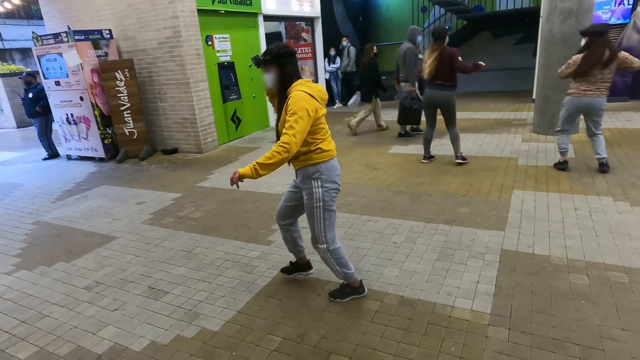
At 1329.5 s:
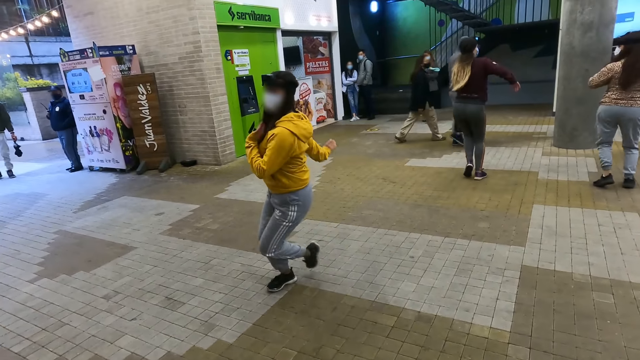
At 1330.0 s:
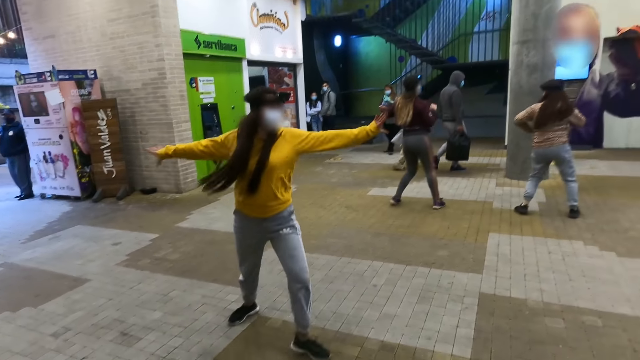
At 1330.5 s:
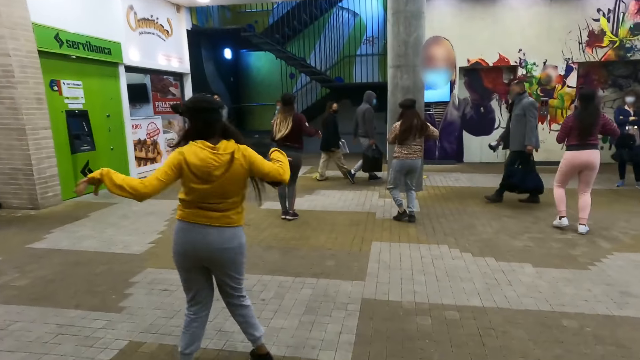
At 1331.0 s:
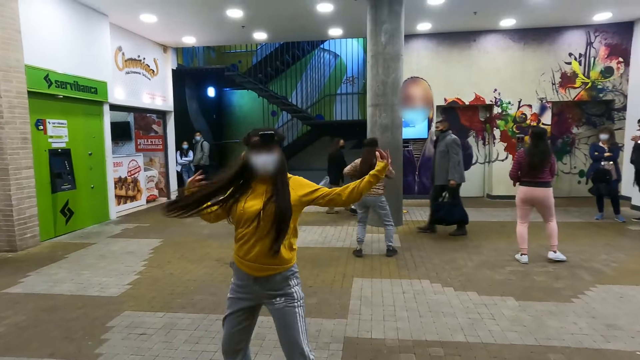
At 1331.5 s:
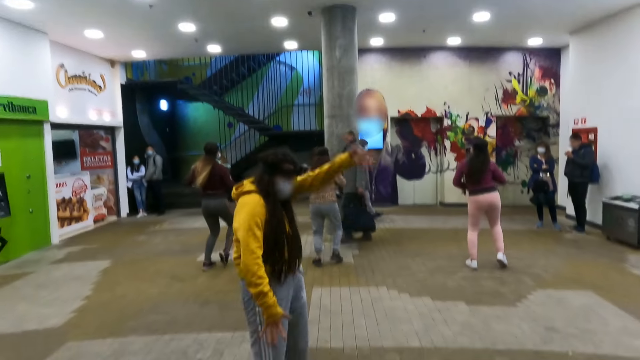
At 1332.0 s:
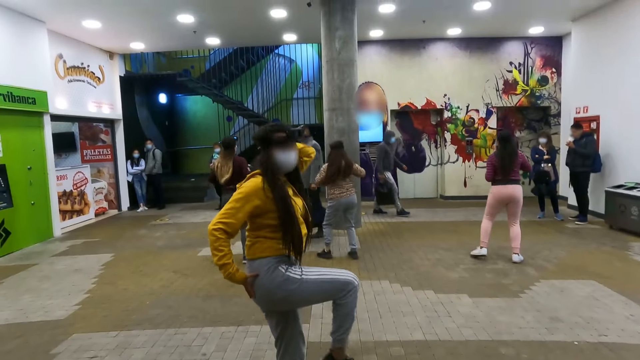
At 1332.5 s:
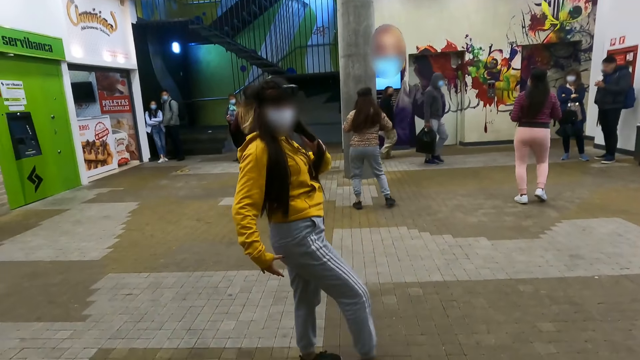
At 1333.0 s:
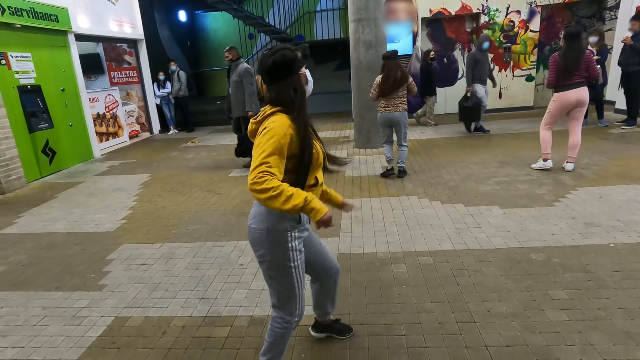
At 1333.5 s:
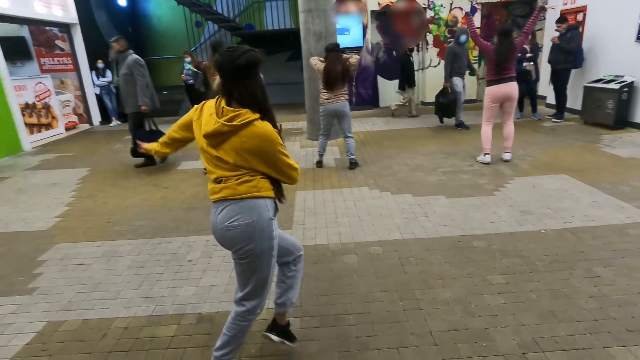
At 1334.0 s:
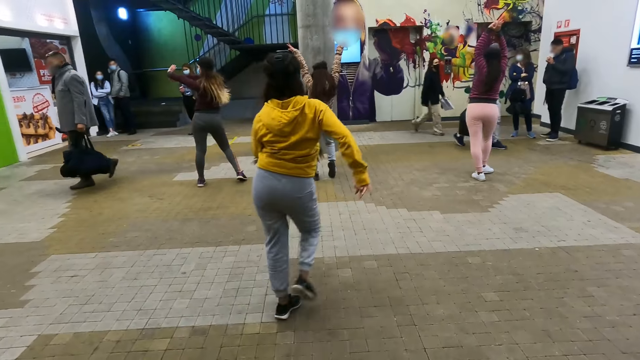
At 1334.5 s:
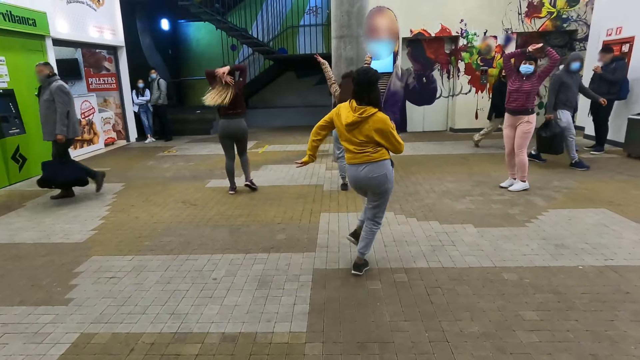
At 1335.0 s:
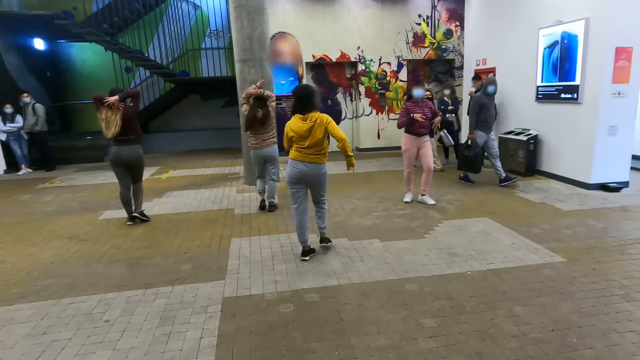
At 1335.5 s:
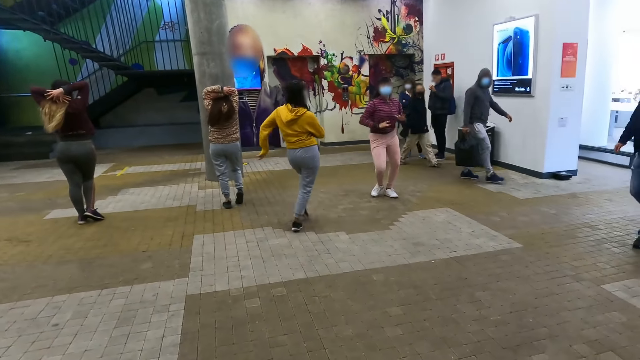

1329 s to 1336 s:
The camera wearer looks left. They look forward.

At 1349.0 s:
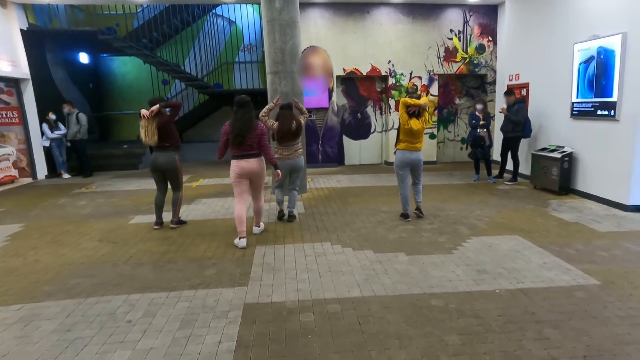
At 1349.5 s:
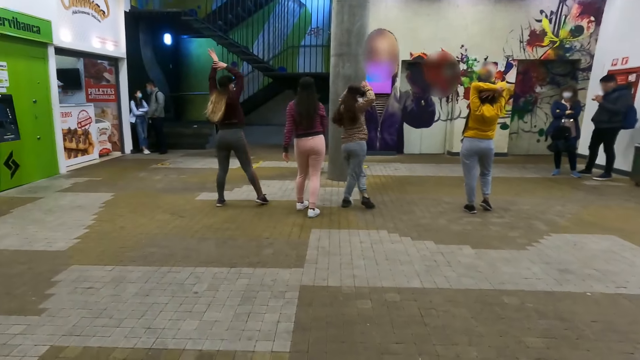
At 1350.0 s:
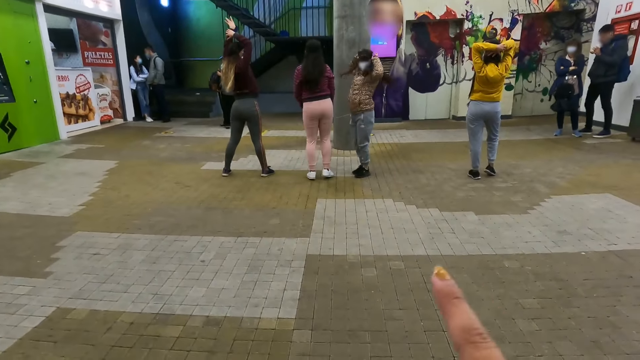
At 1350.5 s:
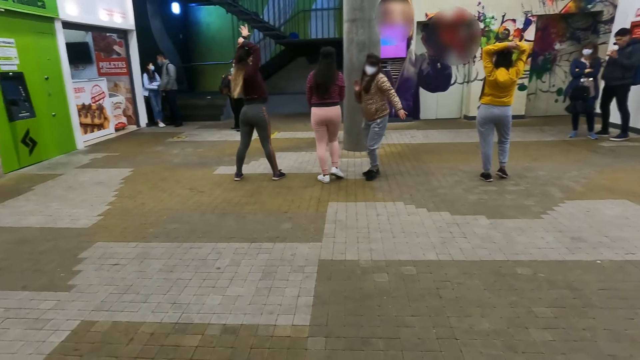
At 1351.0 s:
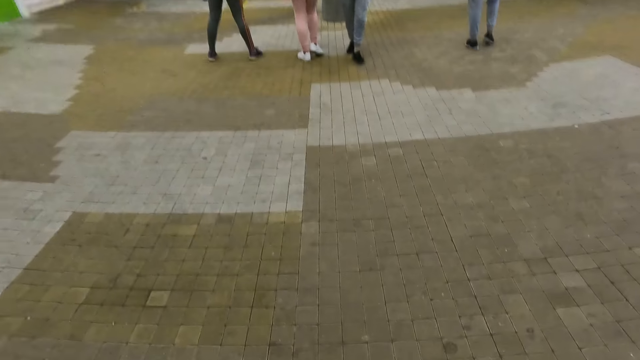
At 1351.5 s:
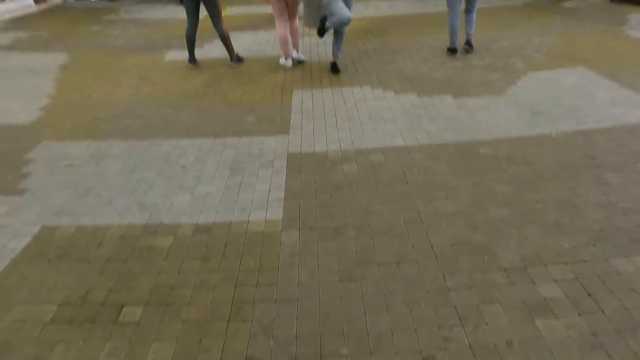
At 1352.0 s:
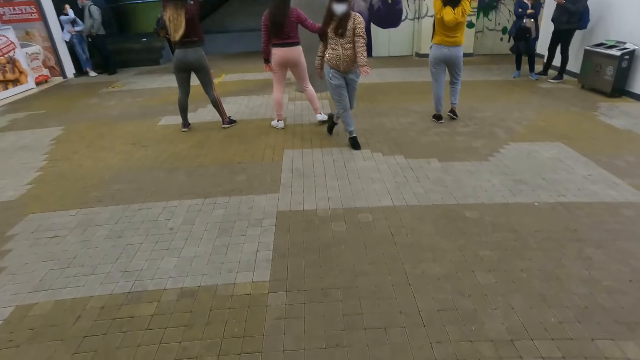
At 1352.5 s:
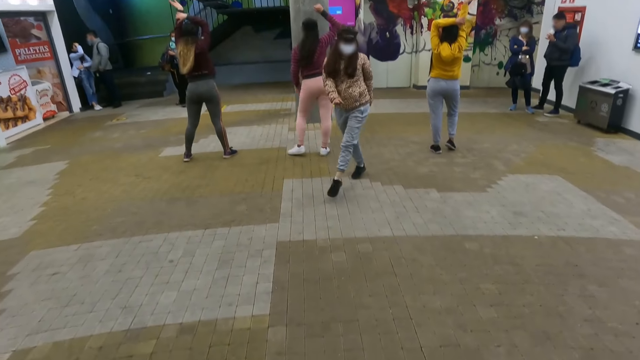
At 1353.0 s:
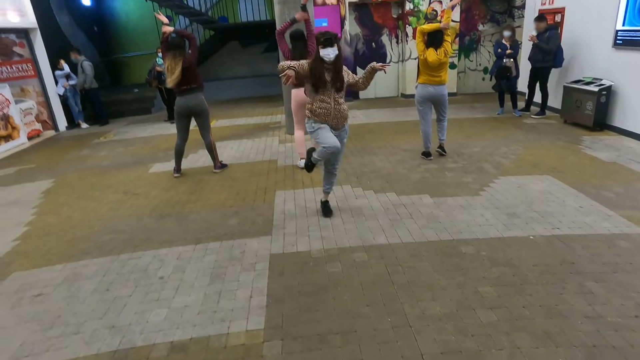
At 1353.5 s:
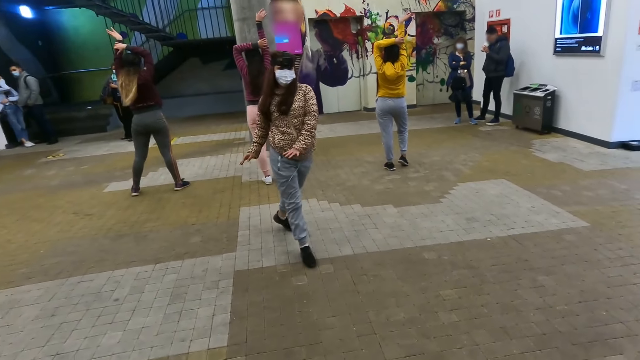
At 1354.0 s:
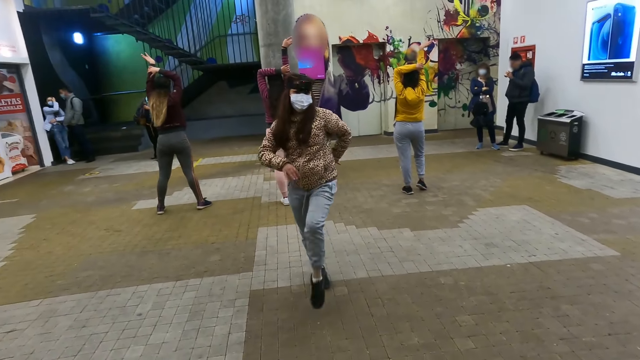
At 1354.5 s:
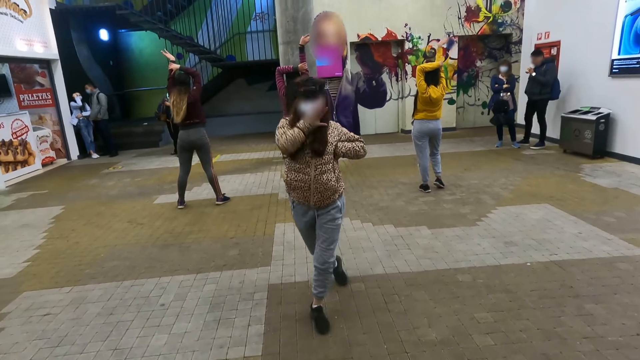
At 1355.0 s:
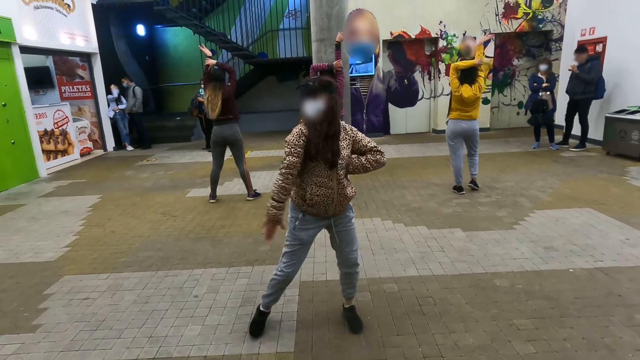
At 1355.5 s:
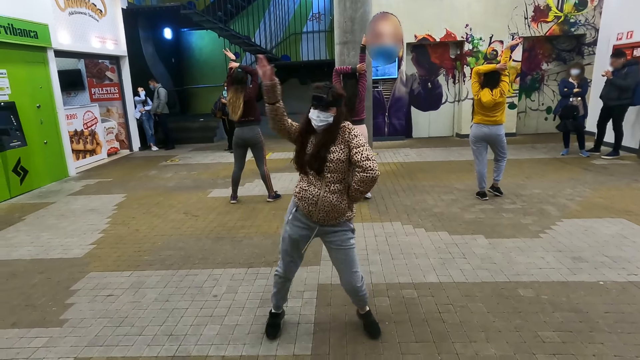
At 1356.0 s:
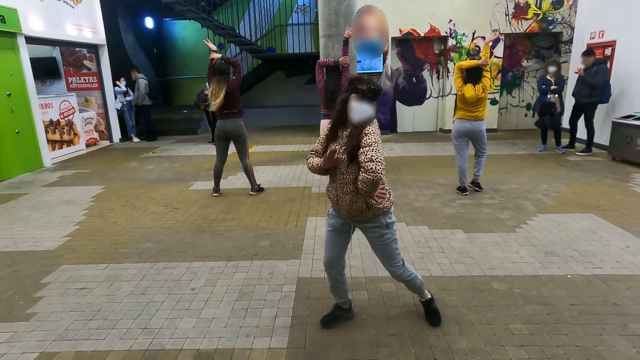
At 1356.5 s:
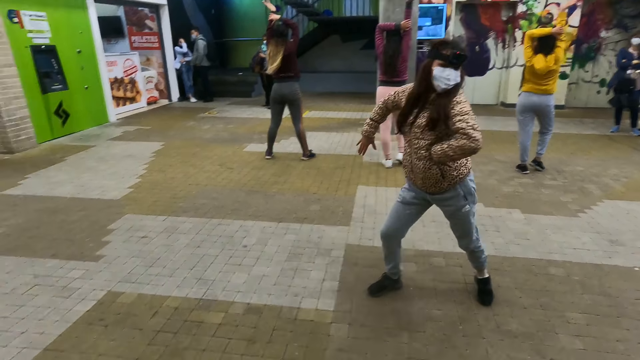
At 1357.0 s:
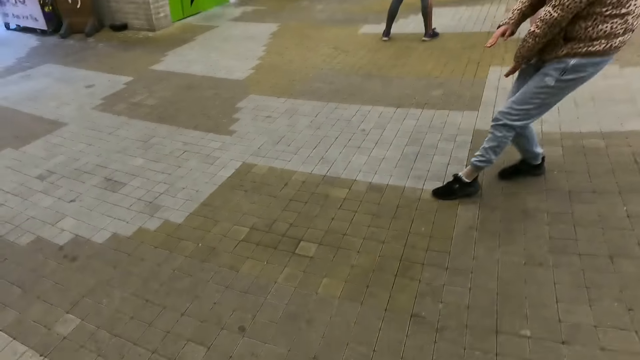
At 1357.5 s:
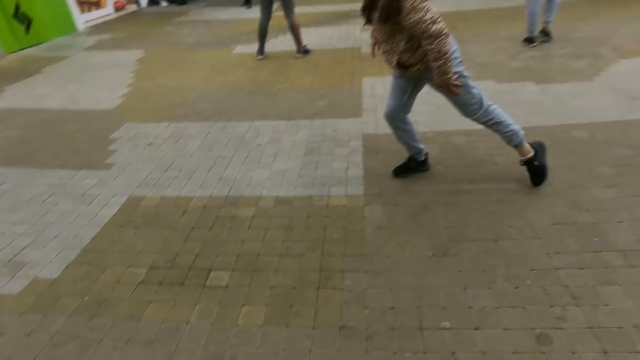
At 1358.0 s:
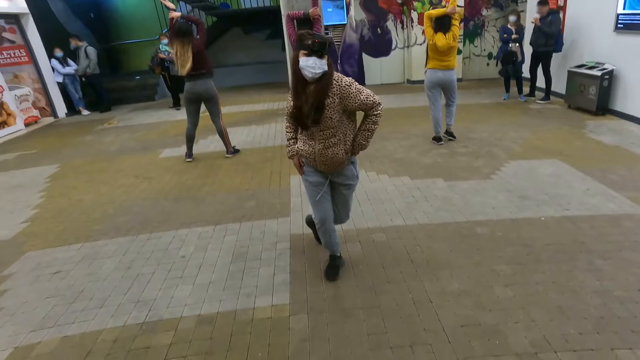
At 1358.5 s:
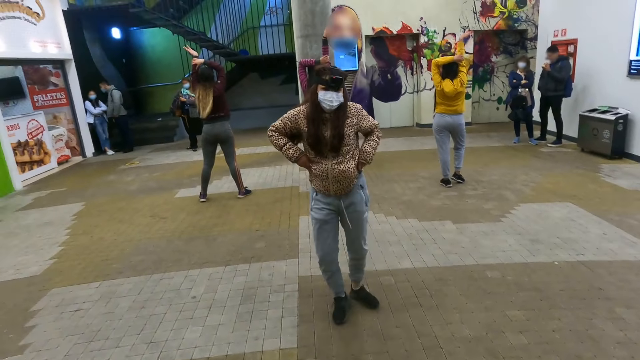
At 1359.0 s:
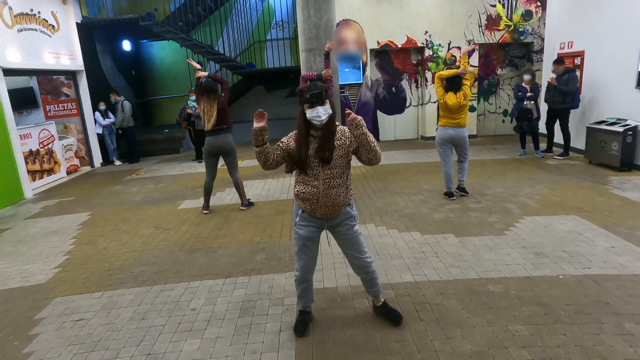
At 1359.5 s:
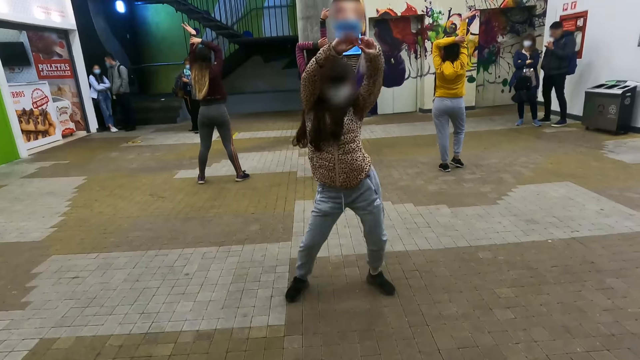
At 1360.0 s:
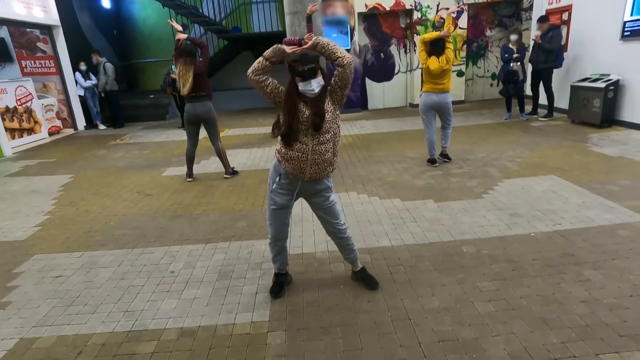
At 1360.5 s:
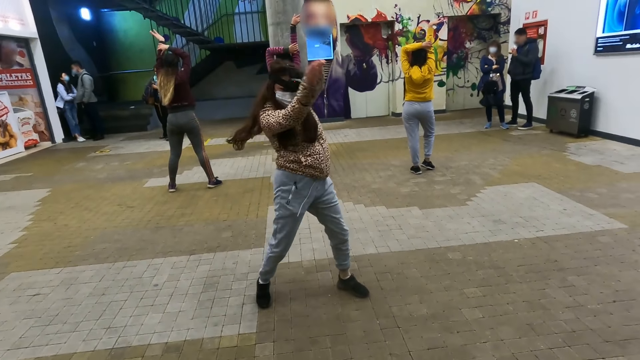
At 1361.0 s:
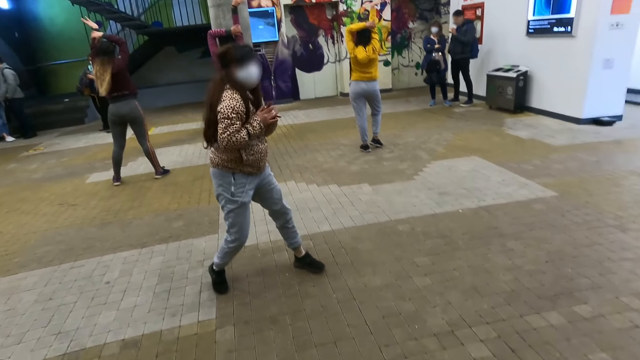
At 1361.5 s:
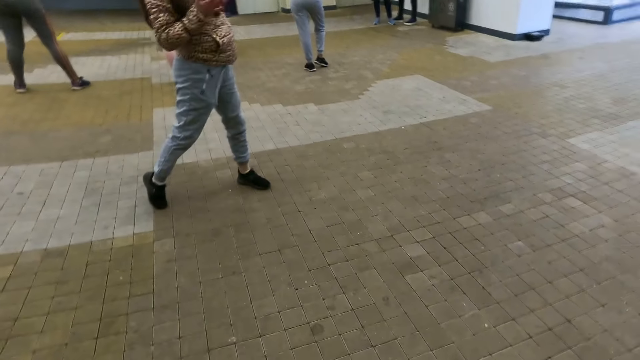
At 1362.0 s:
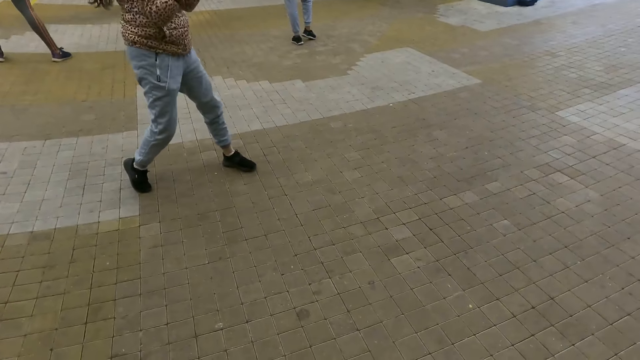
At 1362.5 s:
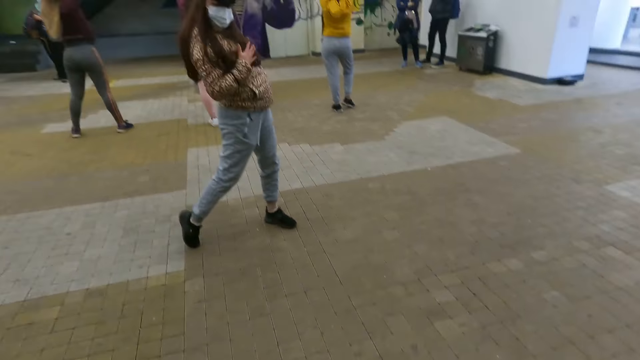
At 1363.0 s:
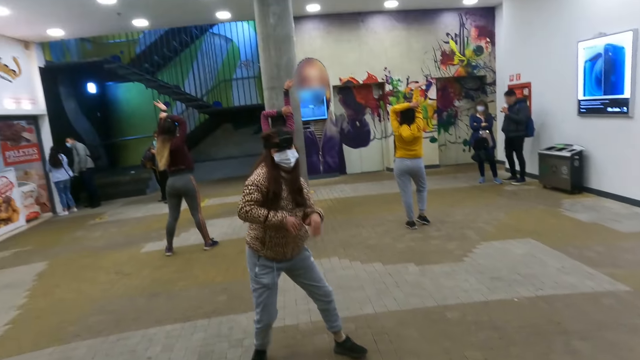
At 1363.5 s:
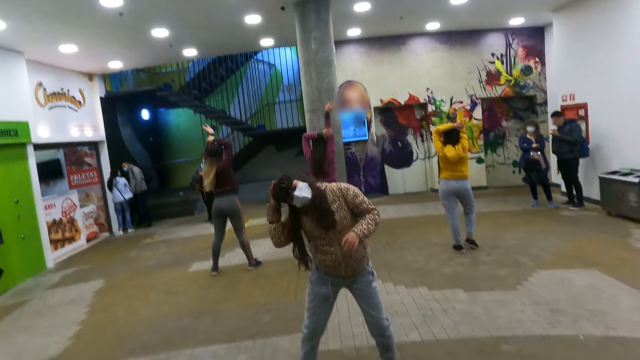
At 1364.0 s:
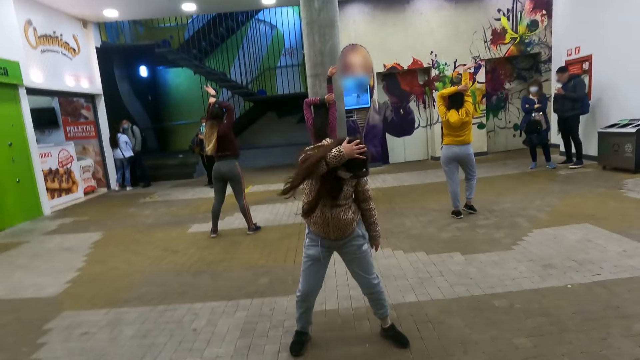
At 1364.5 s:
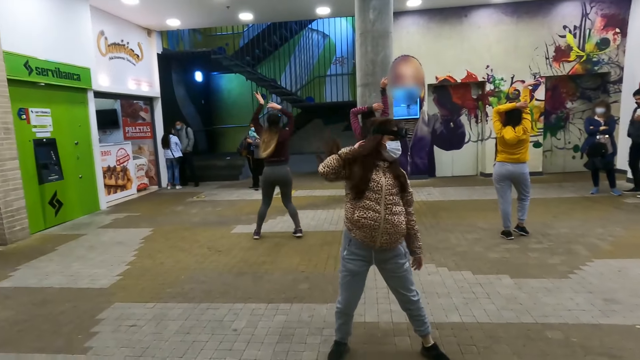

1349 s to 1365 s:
The camera wearer lifts the hand. They look down. They look around. They look forward.
